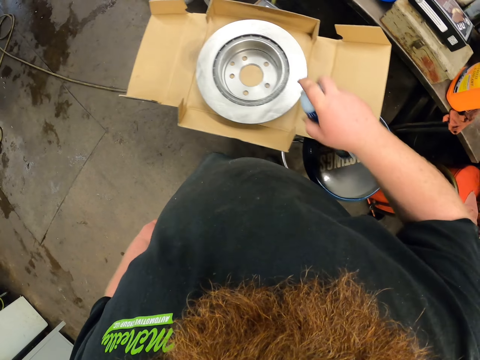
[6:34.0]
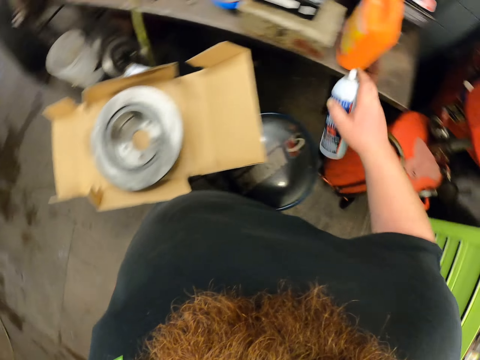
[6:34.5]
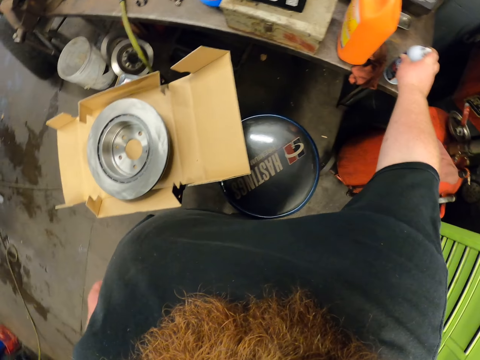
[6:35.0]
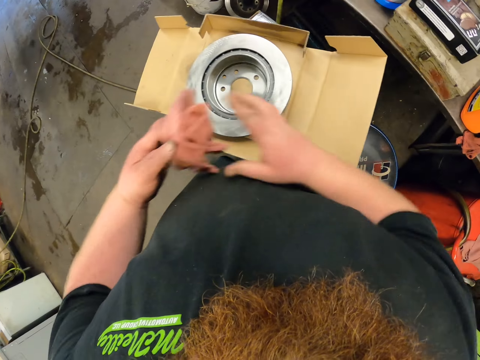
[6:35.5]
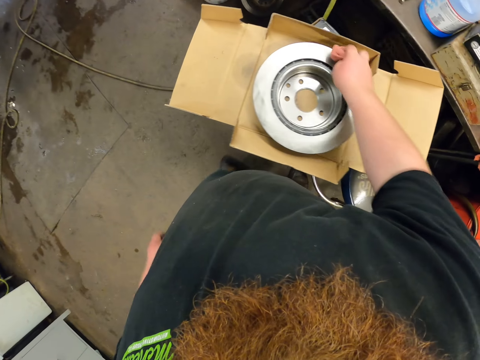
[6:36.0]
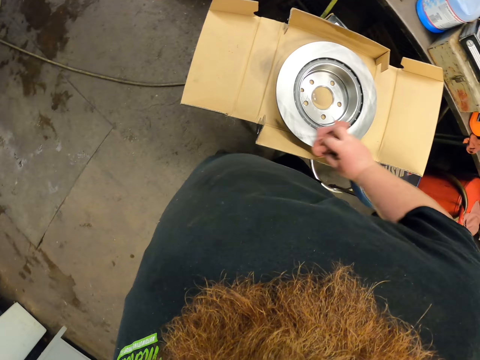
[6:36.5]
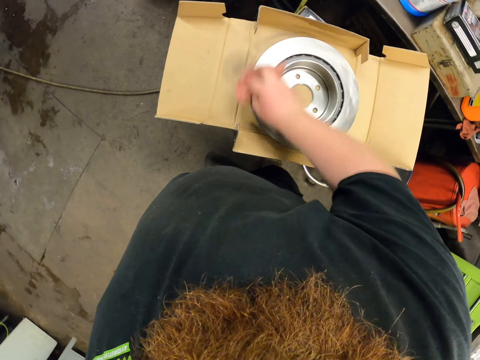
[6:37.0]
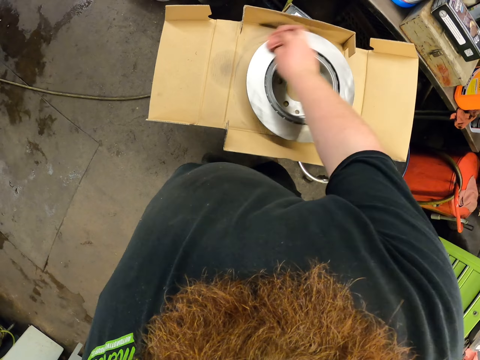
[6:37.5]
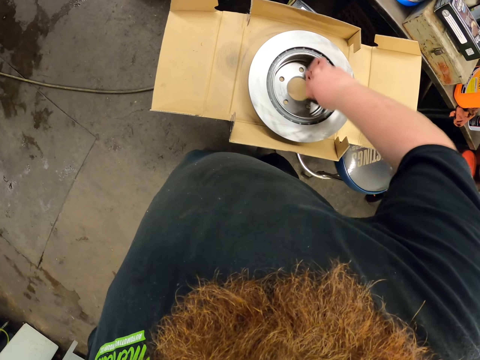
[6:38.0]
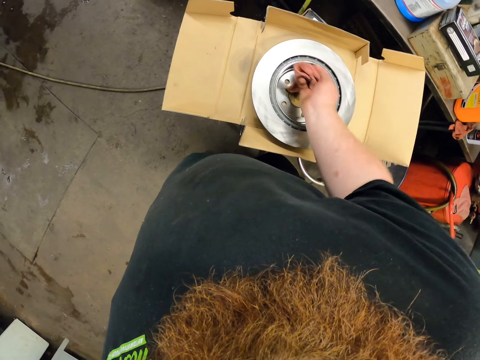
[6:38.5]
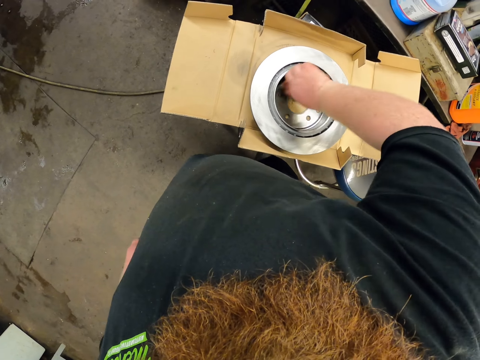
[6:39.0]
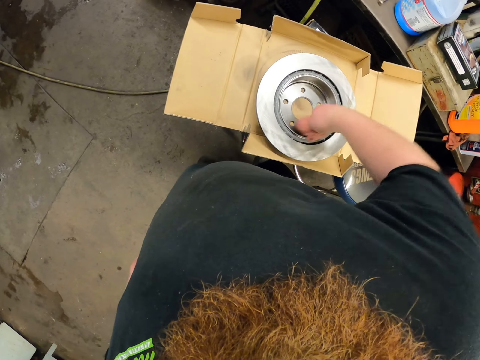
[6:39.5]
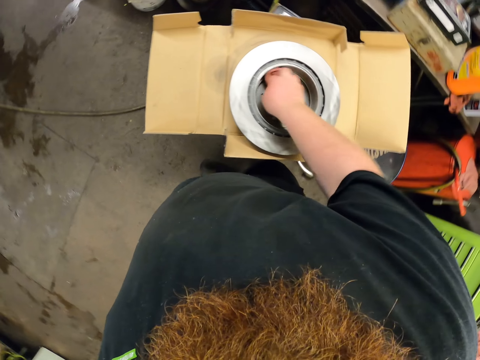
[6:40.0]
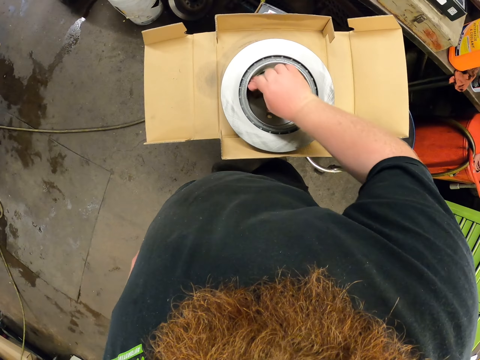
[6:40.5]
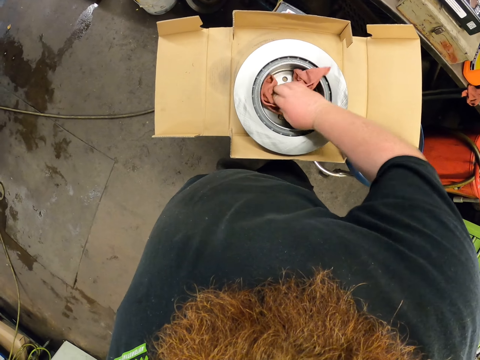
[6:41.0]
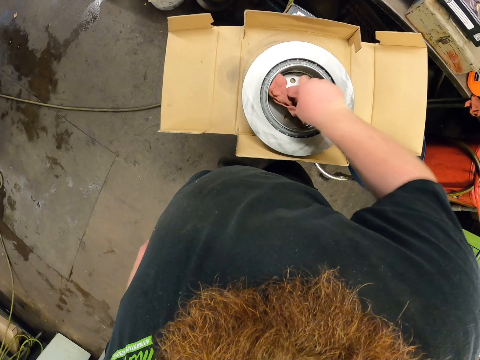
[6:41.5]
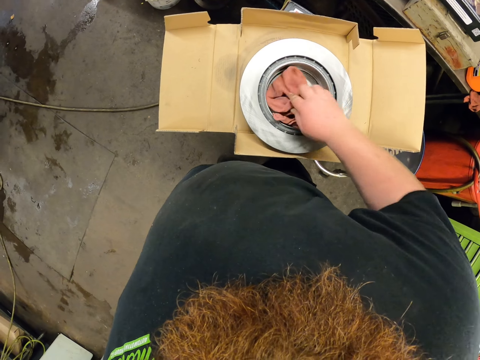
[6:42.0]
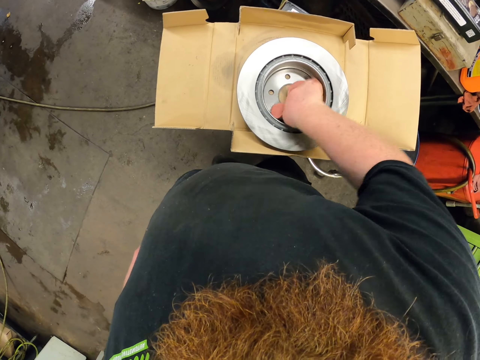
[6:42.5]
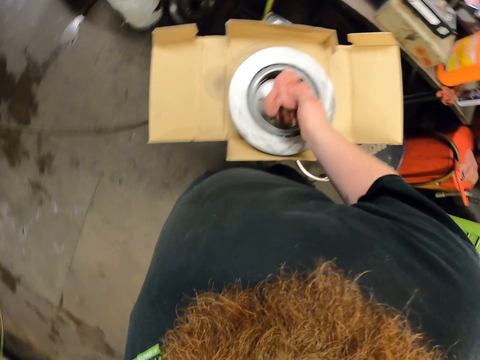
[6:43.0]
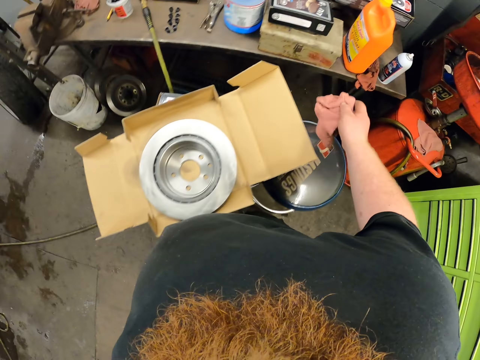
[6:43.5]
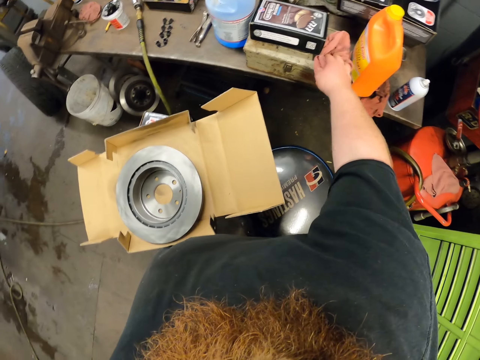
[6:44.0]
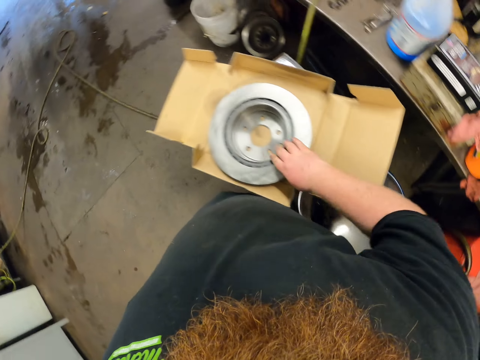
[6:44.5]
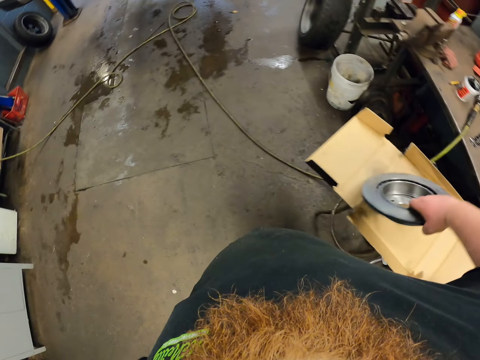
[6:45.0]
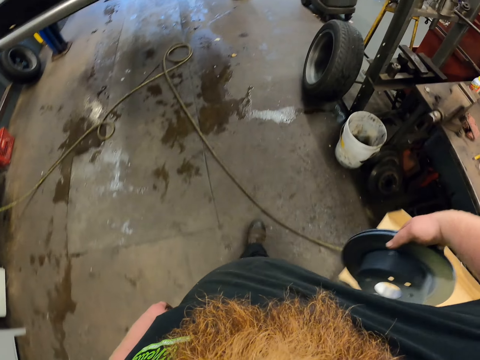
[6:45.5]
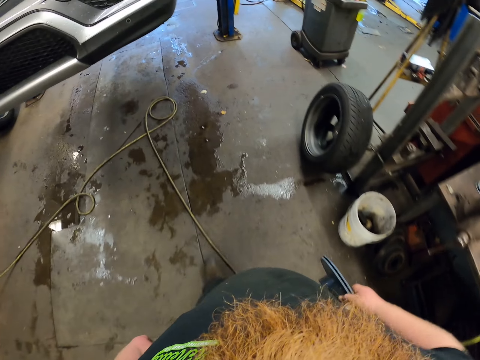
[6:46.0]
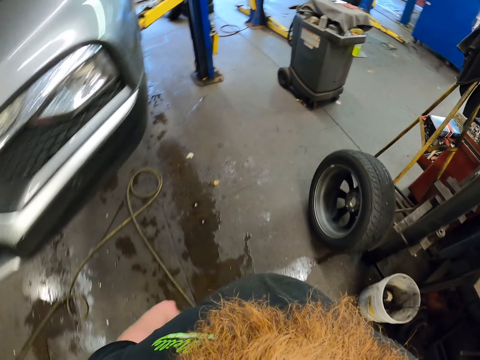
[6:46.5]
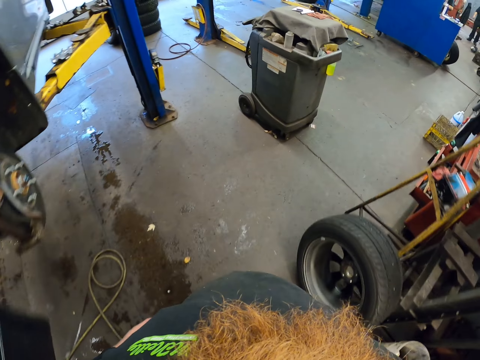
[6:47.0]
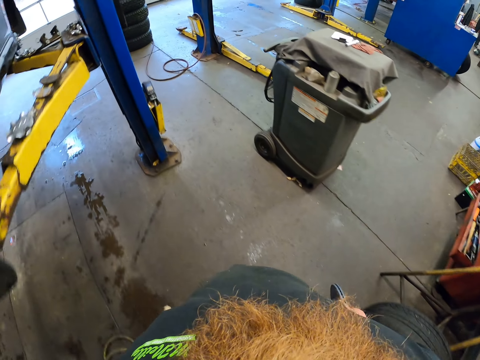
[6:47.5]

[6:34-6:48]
The camera wearer puts the sprayer down on the table. They switch the cloth to the right hand. They wipe the car disc. They put the cloth on the table. They lift the car disc. They walk to a car.

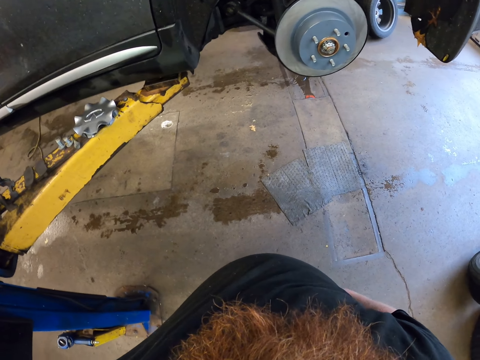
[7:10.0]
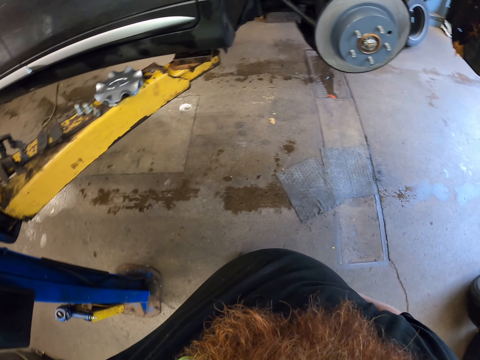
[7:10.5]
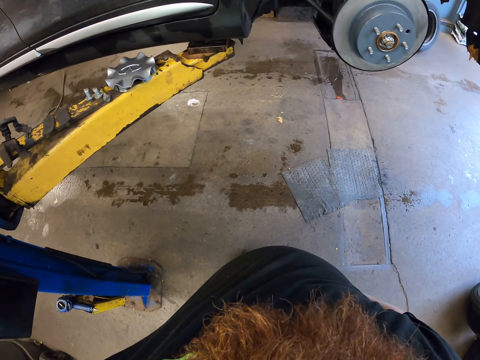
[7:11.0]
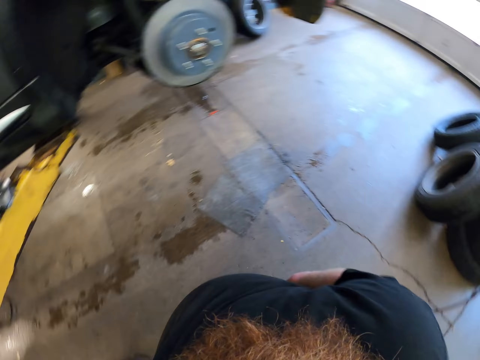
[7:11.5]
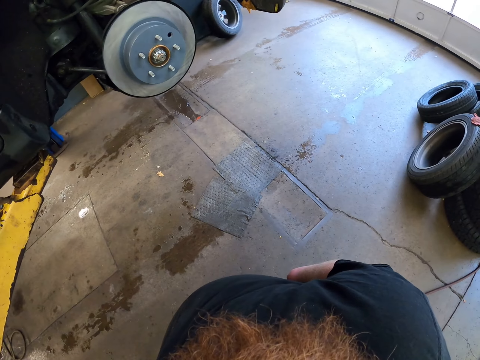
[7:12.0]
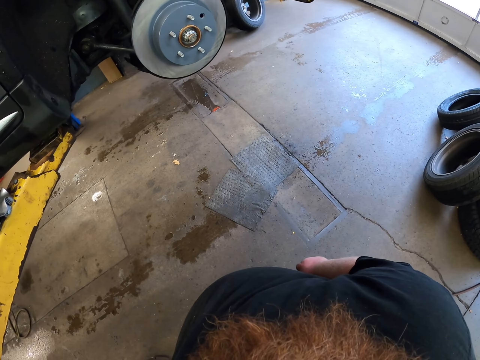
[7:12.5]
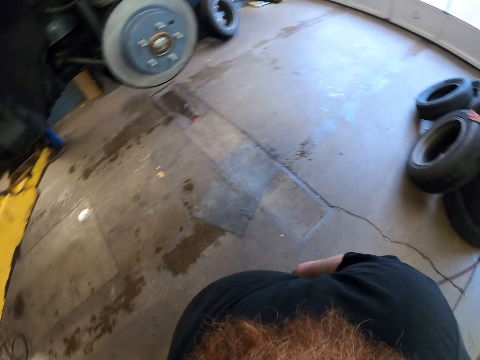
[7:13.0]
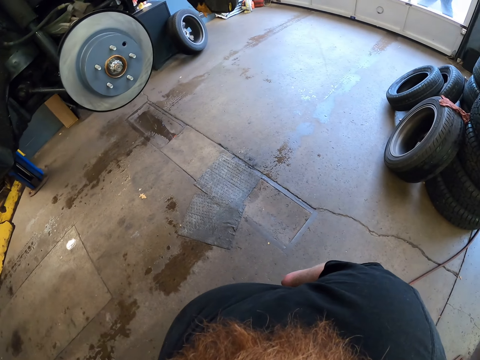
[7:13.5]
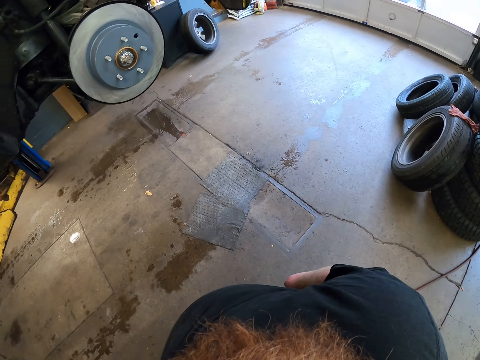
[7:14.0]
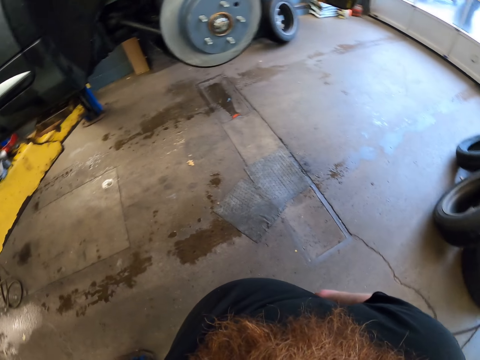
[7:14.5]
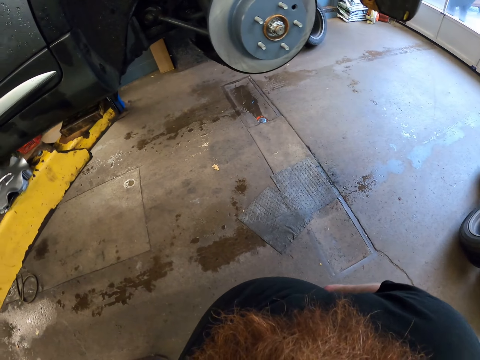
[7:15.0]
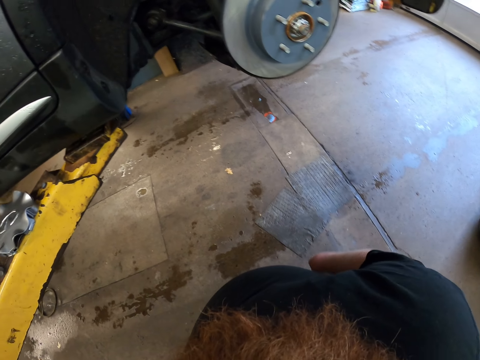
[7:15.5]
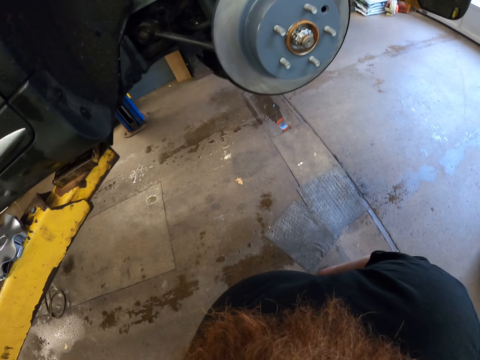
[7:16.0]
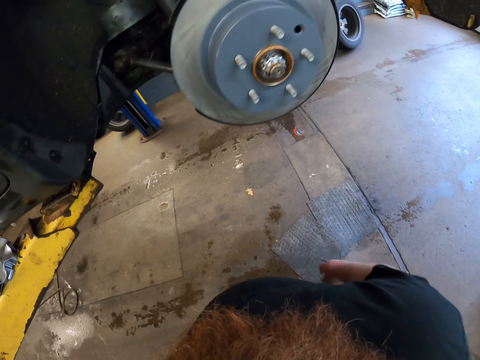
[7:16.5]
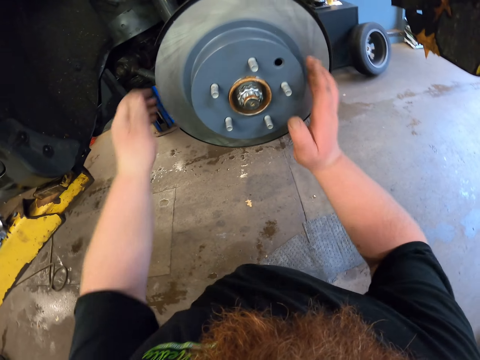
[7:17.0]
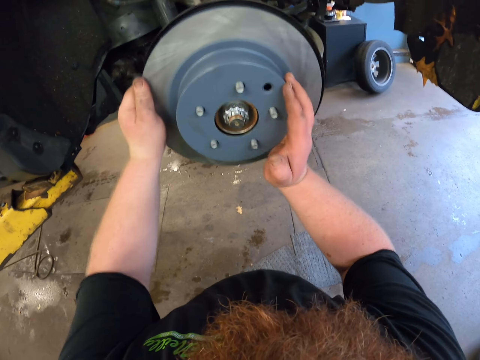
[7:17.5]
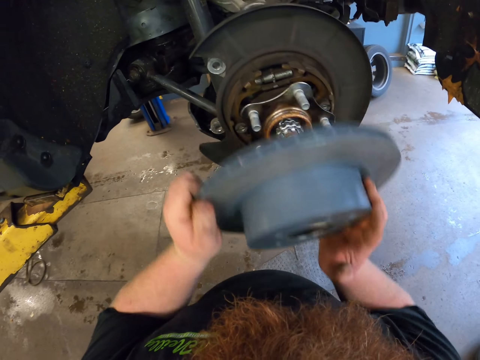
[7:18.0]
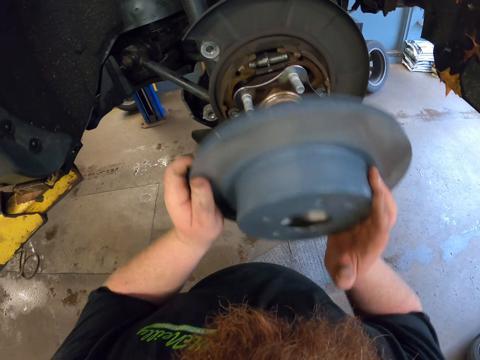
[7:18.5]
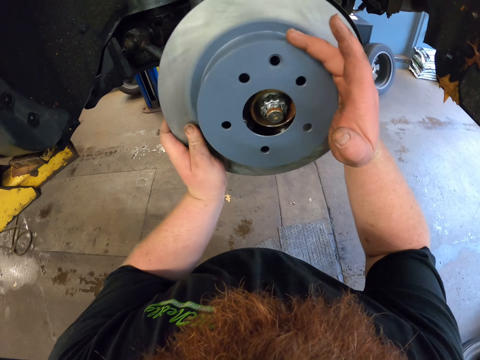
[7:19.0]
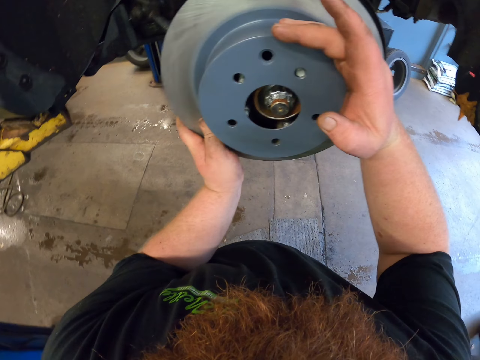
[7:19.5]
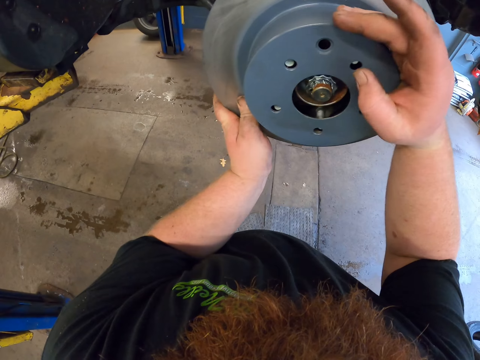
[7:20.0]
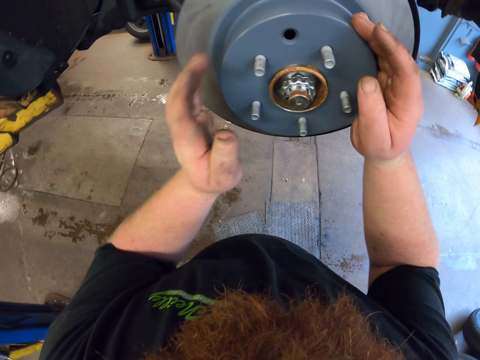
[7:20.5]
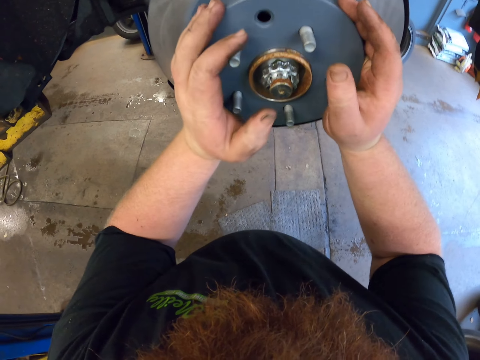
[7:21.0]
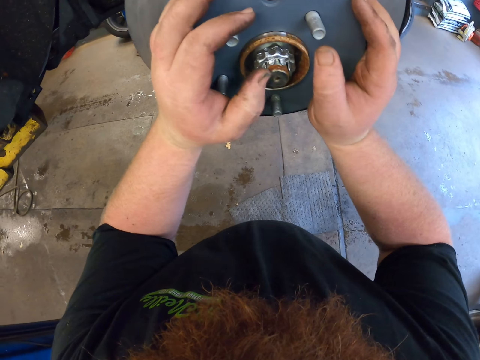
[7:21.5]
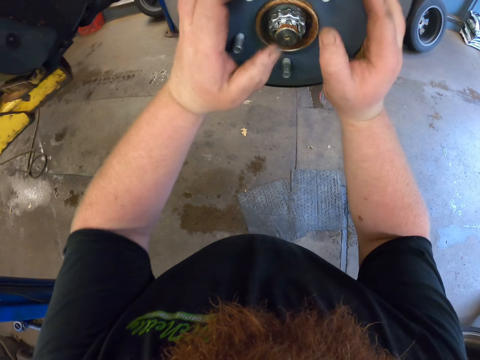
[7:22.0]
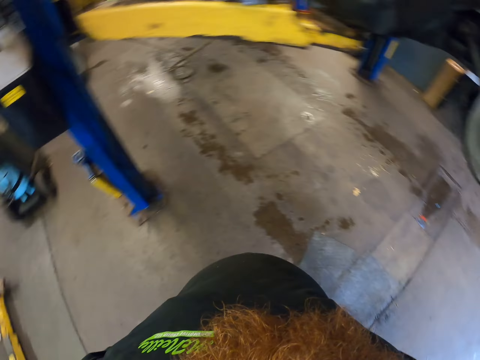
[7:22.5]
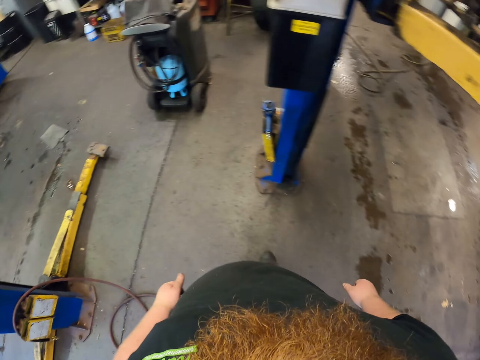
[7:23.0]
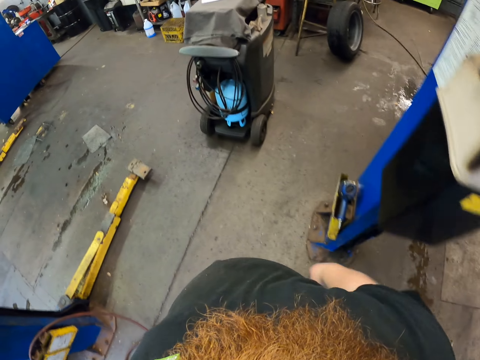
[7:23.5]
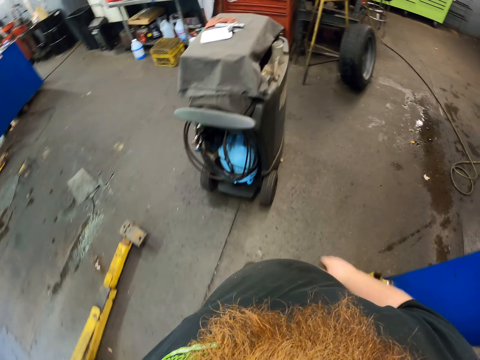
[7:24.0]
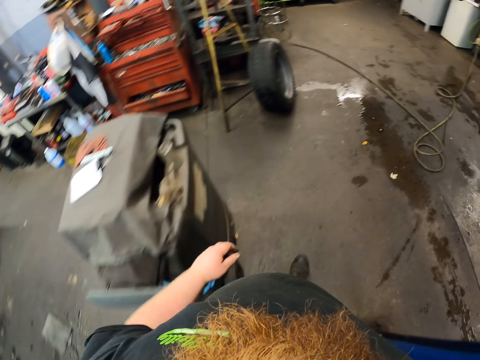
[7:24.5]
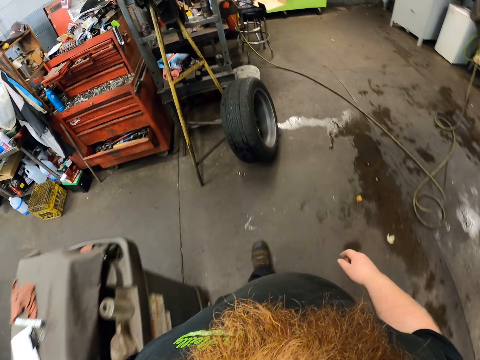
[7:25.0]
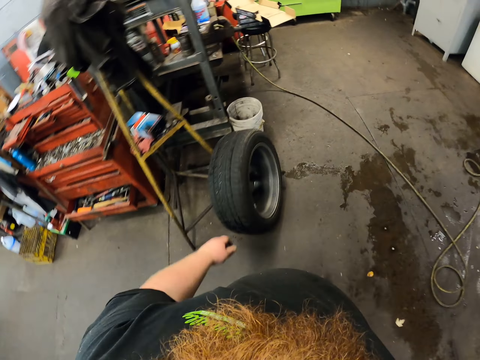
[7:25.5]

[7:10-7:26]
The camera wearer looks around. They remove the car disc from the car. They put the car disc back on the car. They remove hands from the car disc. They walk back to the table.
